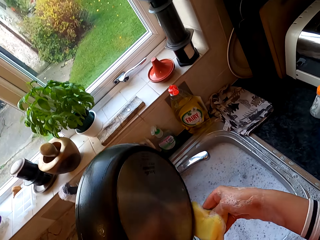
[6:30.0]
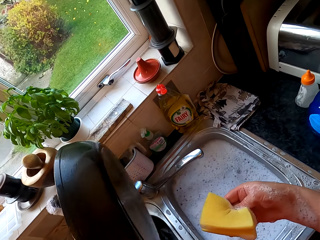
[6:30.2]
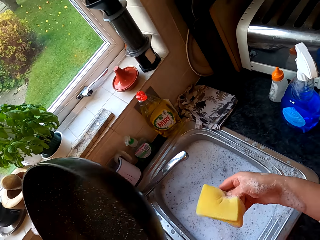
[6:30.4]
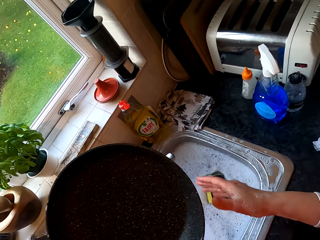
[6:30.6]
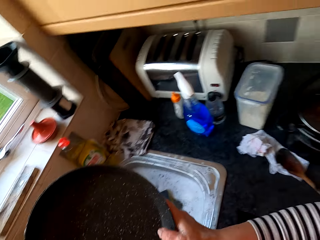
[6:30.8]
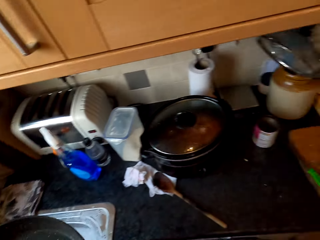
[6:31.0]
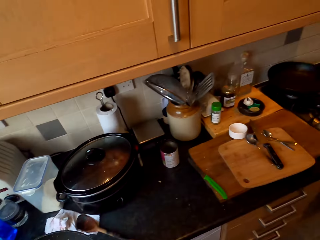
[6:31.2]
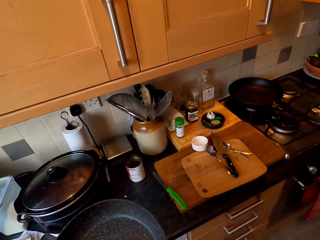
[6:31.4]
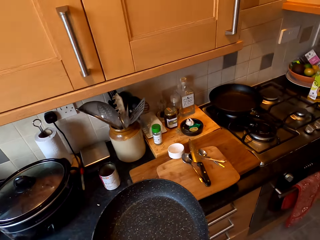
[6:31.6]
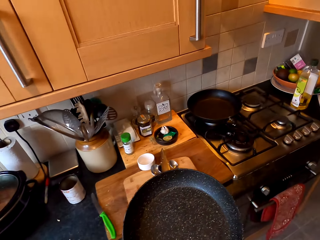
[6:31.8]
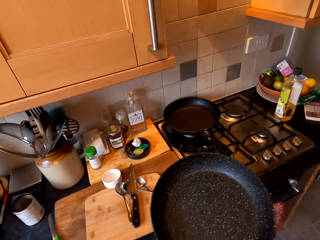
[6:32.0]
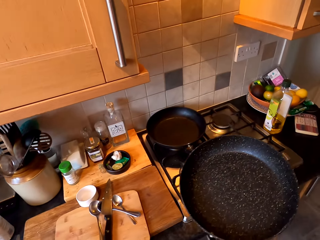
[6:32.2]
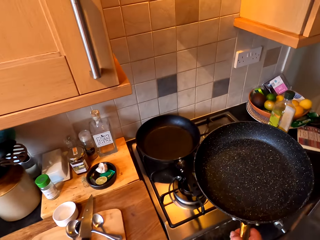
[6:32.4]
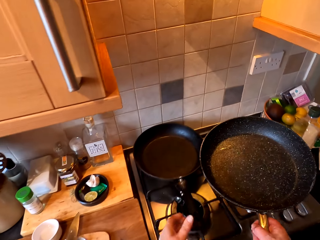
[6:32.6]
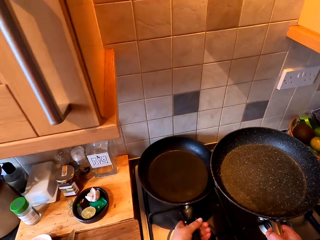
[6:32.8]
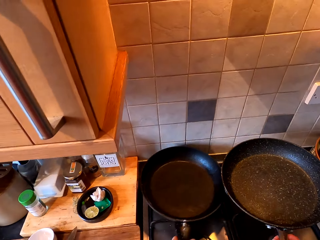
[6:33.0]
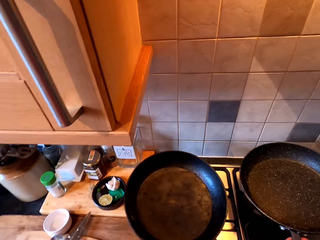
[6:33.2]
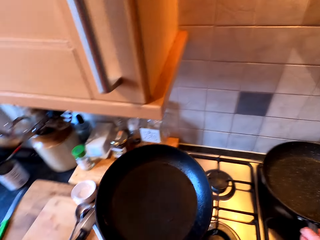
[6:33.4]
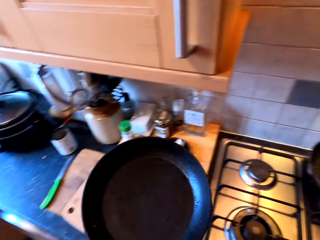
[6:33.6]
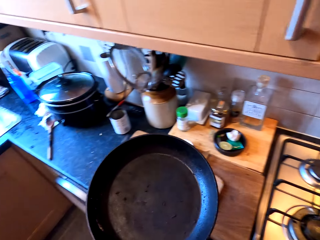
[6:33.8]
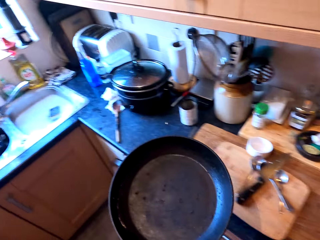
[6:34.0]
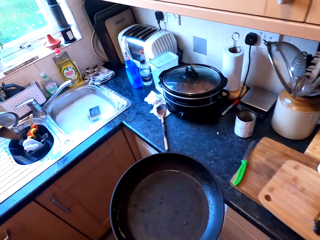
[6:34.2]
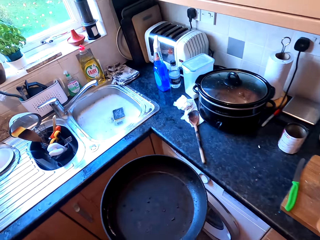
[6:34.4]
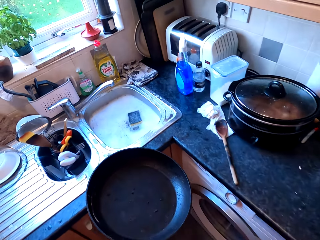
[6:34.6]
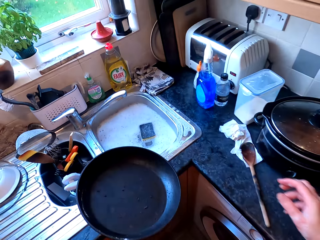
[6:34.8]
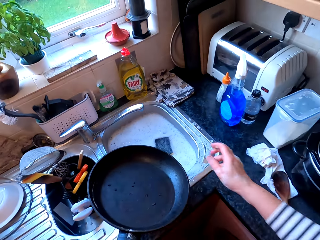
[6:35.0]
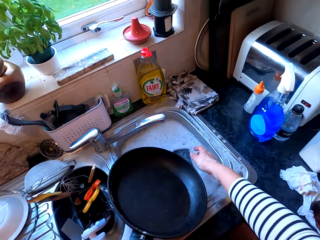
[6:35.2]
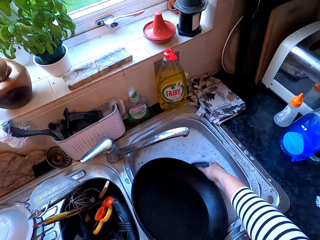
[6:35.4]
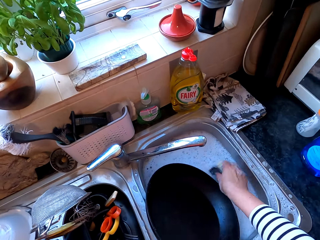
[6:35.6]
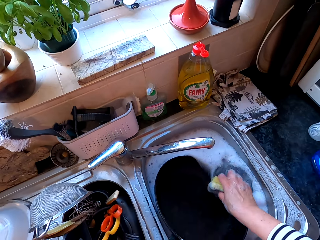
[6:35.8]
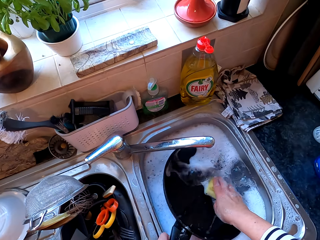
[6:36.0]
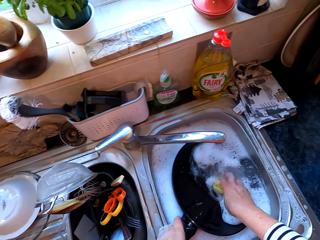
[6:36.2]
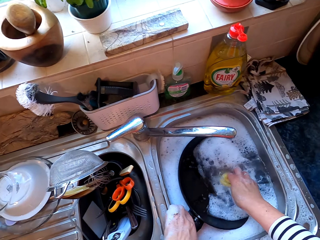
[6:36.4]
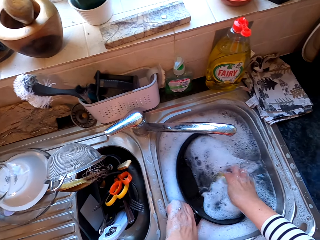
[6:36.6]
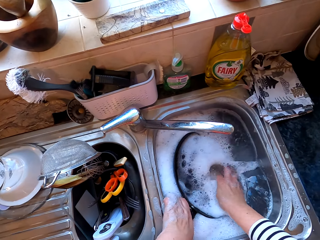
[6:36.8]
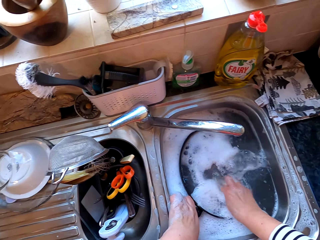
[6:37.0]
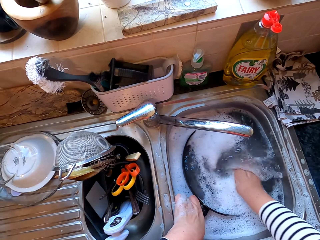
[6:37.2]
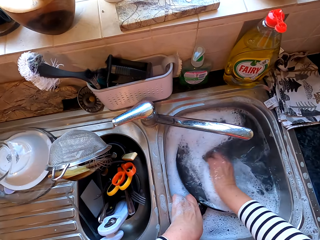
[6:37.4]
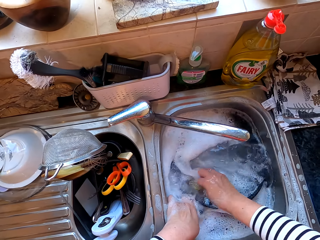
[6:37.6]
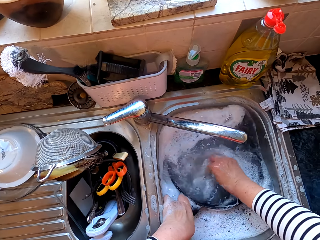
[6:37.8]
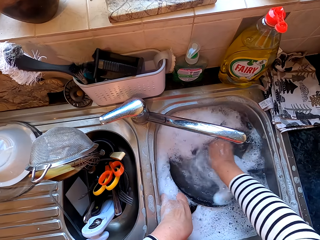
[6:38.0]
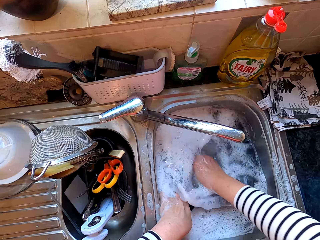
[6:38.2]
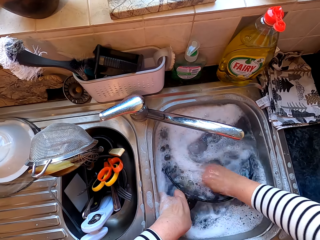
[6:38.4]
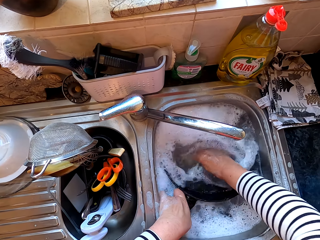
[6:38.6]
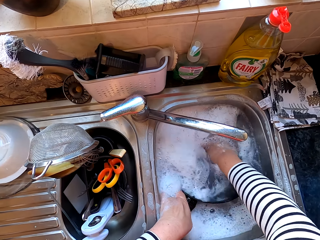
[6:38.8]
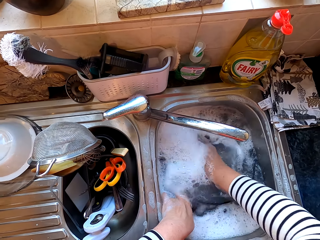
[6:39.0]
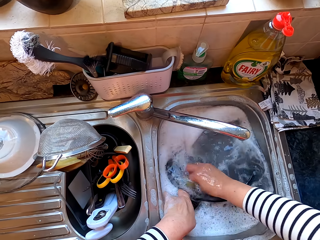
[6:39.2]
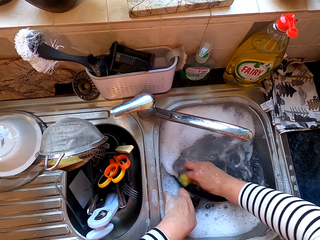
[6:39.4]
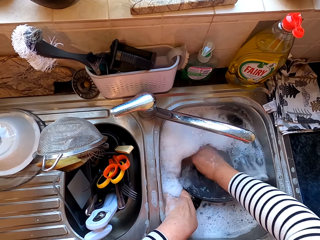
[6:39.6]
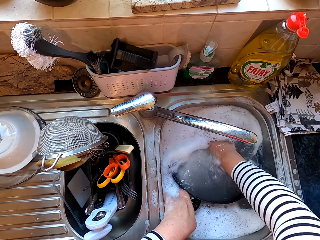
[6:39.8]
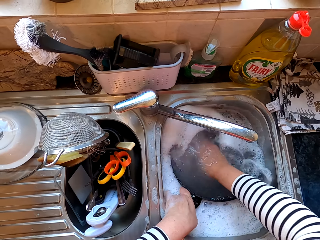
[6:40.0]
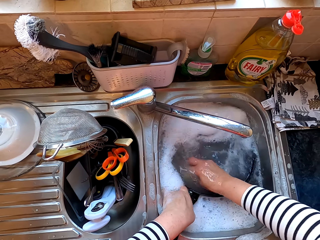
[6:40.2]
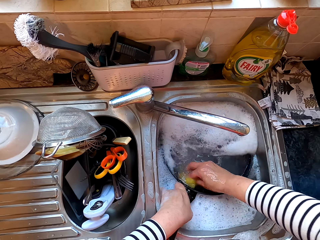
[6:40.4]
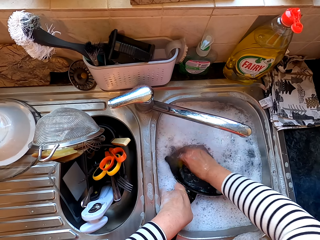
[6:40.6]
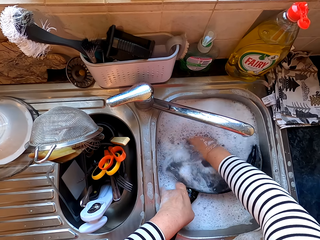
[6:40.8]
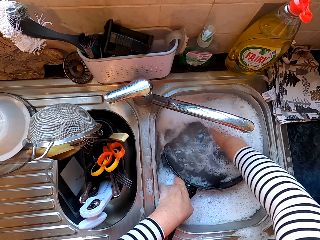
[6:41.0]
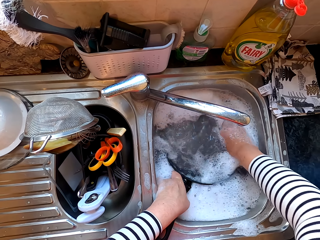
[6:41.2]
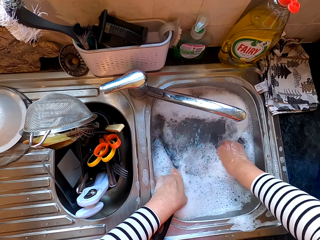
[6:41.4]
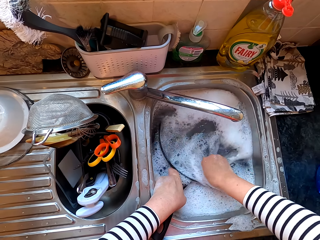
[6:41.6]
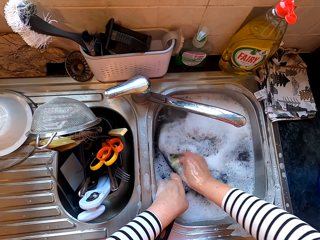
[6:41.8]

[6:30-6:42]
The camera wearer puts the cooking pan on the cooking gas. They pick up the cooking pan, pick up the sponge and wash the cooking pan.

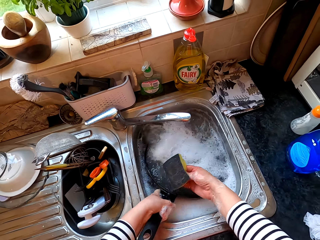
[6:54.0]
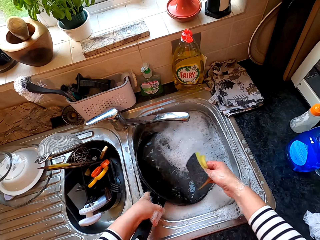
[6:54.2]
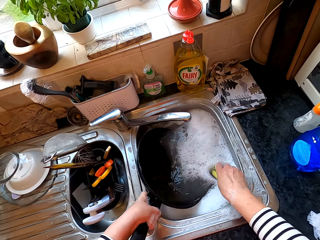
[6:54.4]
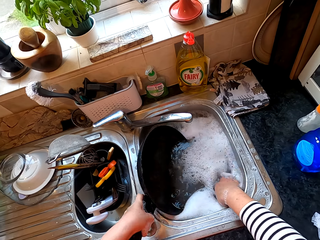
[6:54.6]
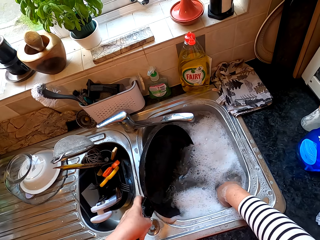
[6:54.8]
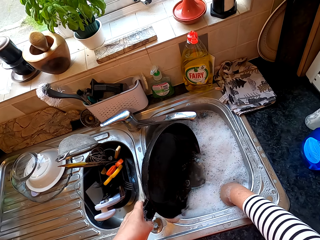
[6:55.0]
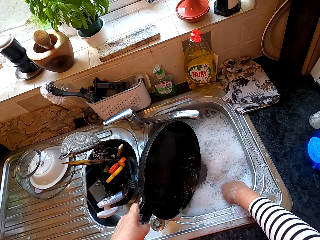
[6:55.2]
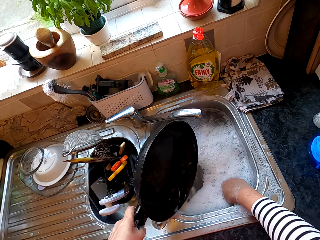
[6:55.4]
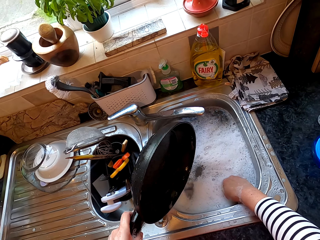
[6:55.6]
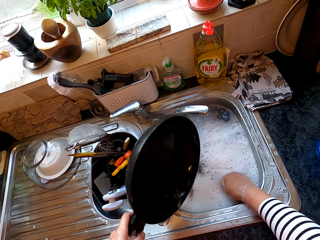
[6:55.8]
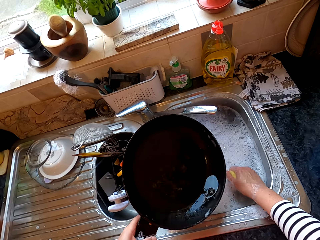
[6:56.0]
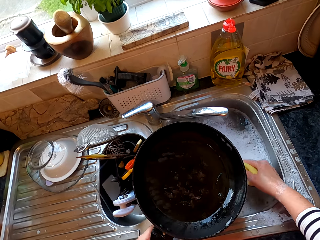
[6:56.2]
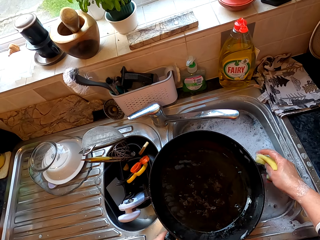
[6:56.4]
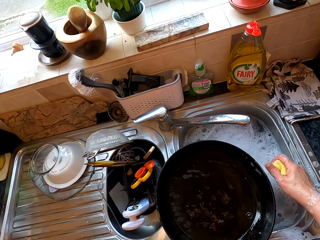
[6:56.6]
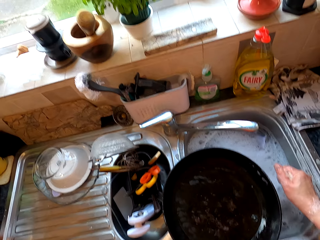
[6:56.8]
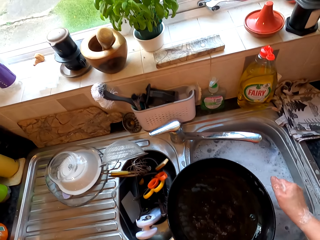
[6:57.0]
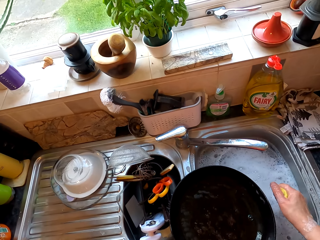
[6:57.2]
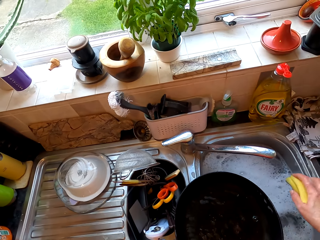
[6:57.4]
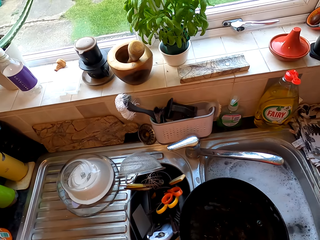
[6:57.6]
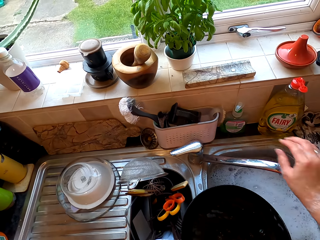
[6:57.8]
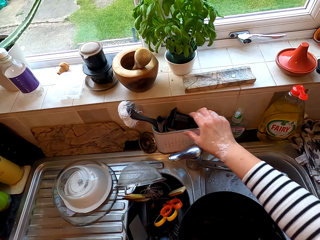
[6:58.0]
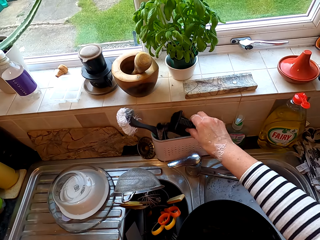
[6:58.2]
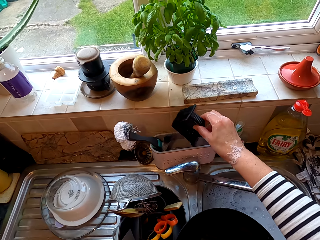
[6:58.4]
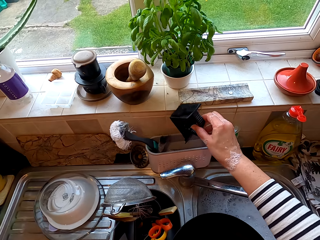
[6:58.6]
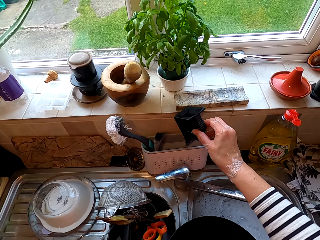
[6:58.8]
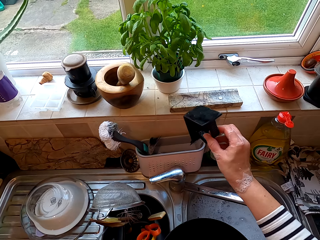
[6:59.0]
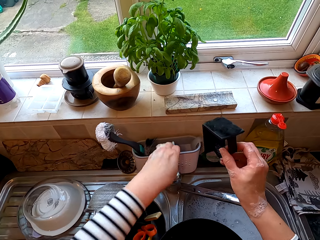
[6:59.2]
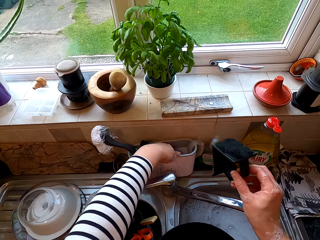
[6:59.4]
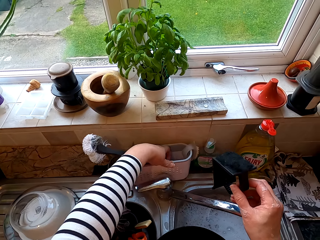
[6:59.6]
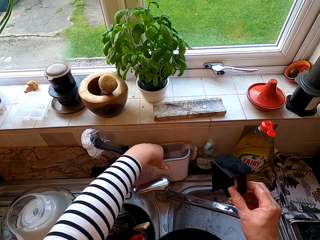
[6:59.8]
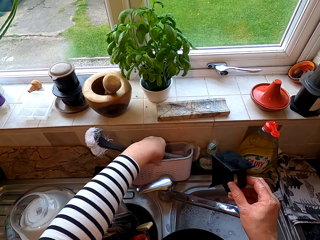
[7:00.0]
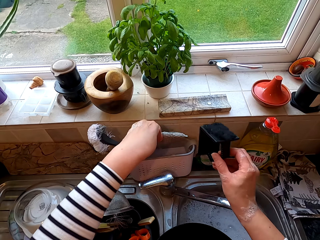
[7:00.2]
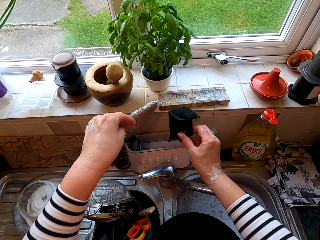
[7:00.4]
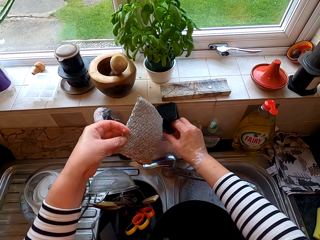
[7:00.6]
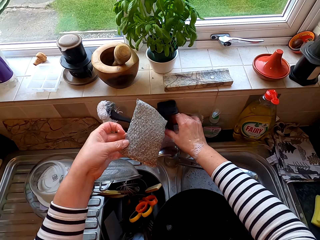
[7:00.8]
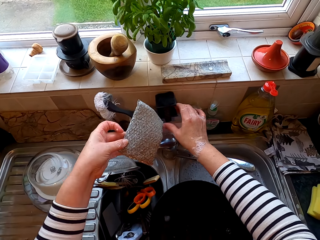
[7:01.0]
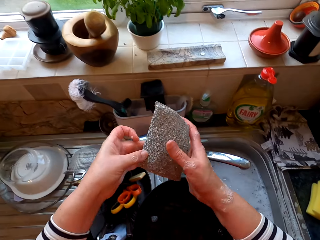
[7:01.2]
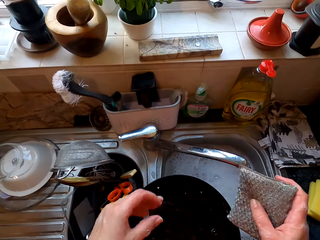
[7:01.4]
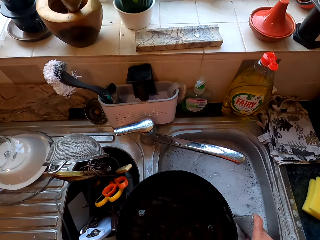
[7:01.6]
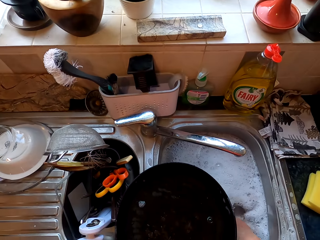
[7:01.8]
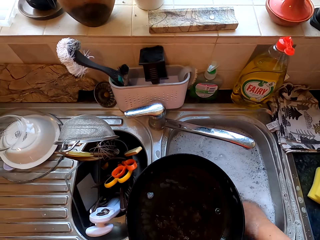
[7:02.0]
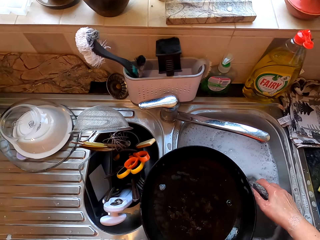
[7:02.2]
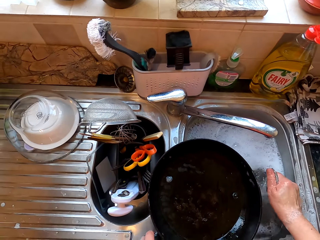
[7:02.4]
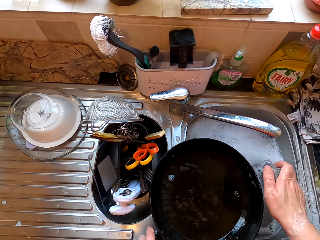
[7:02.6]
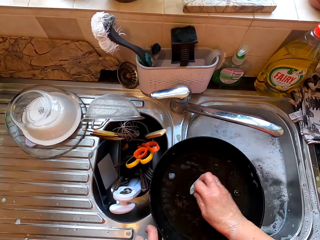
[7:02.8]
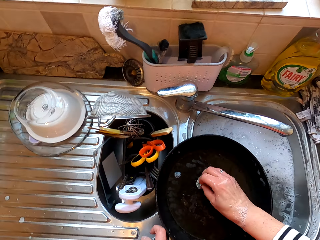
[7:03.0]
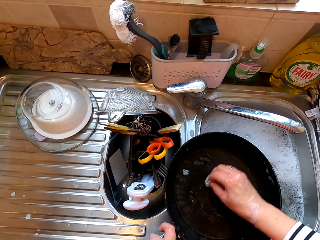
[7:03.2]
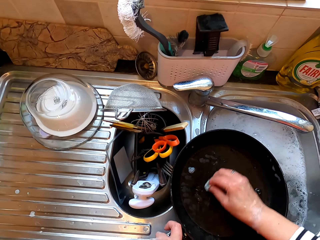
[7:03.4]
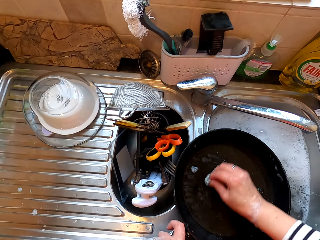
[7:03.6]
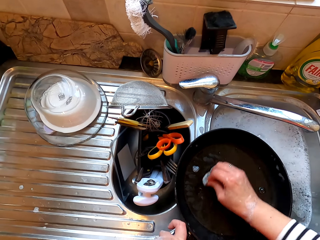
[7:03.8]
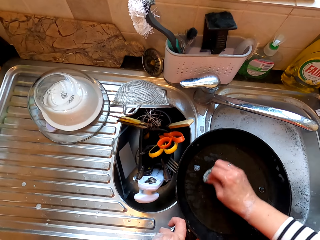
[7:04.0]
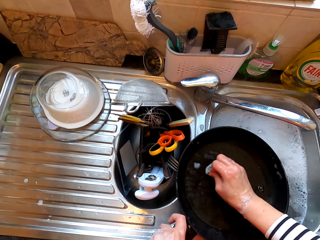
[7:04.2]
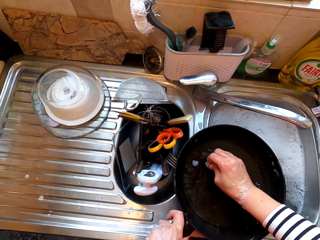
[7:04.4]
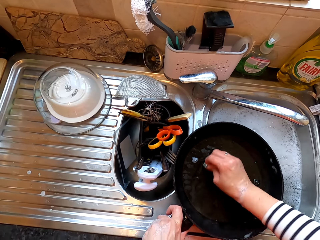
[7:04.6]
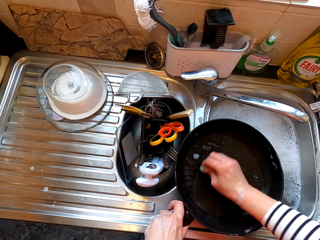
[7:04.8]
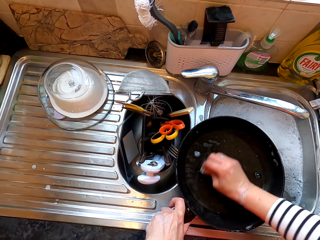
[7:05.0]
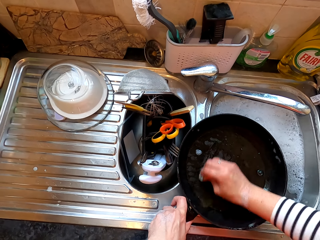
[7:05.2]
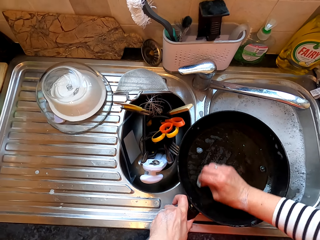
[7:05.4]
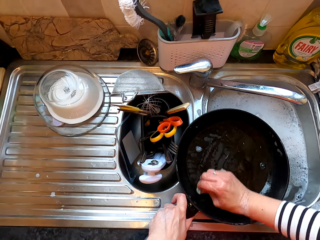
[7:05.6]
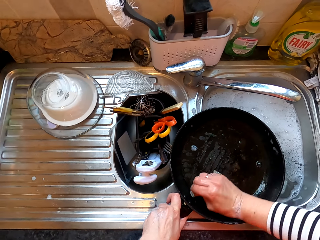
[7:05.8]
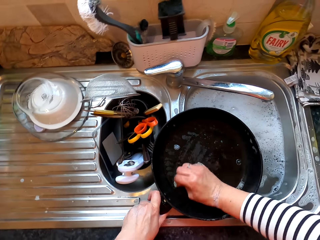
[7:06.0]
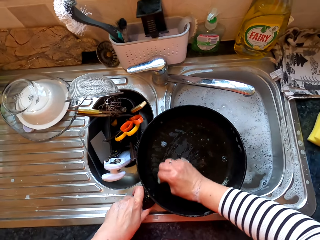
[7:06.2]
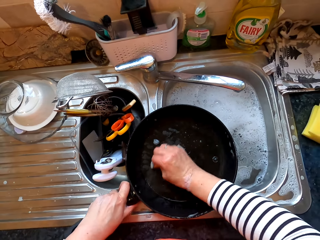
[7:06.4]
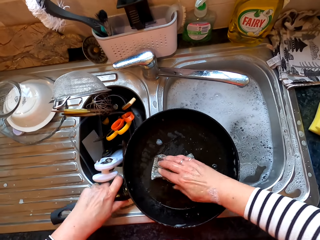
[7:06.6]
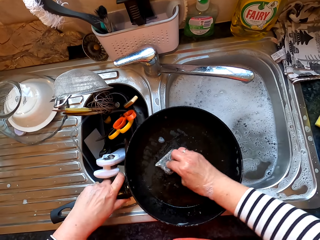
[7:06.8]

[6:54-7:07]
The camera wearer removes the cooking pan from the water. They dip the sponge in the water, squeeze the sponge and put the sponge aside. They pick up a brush. They pick up the steel wool. They put the brush in a tin. They dip the steel wool in the water, squeeze the steel wool and wash the cooking pan.
